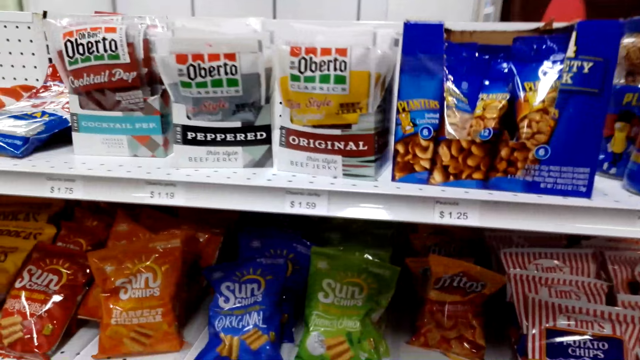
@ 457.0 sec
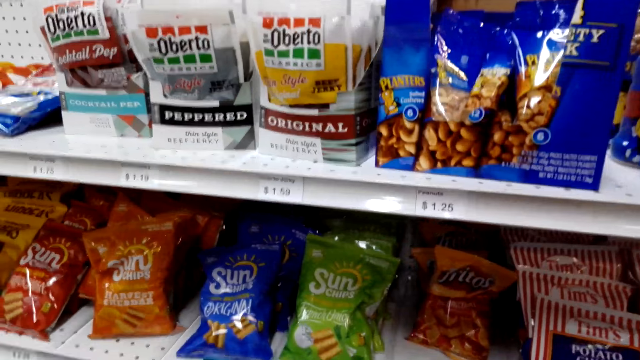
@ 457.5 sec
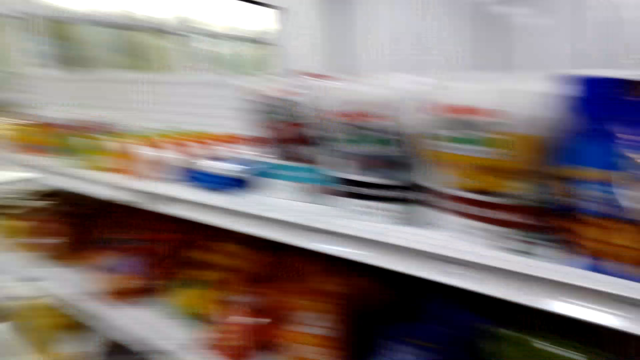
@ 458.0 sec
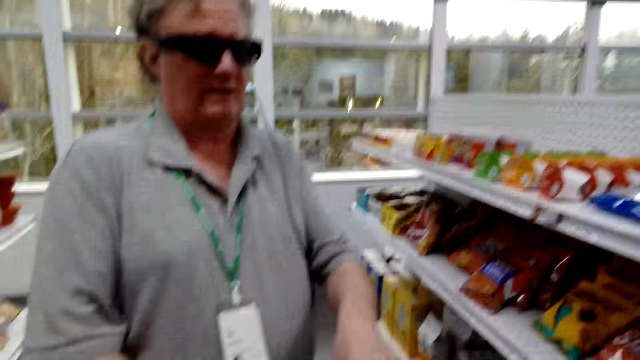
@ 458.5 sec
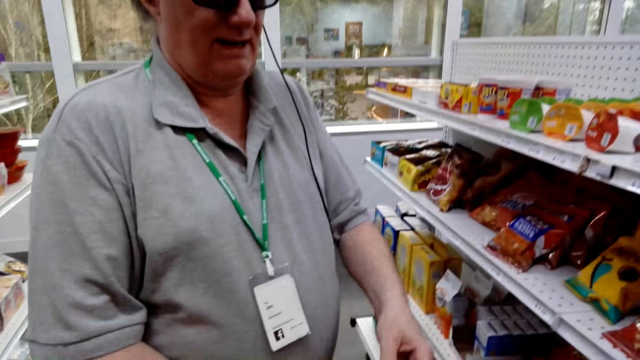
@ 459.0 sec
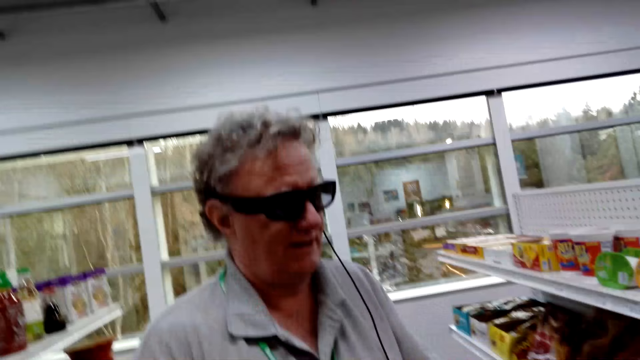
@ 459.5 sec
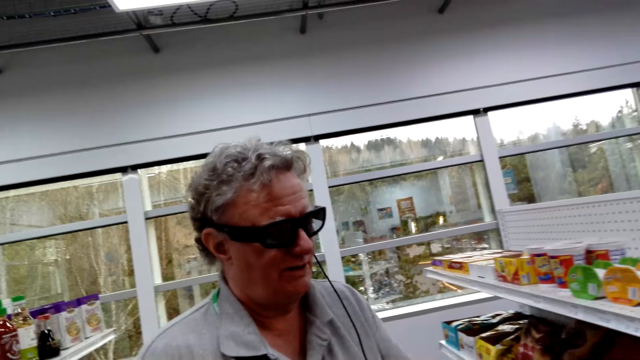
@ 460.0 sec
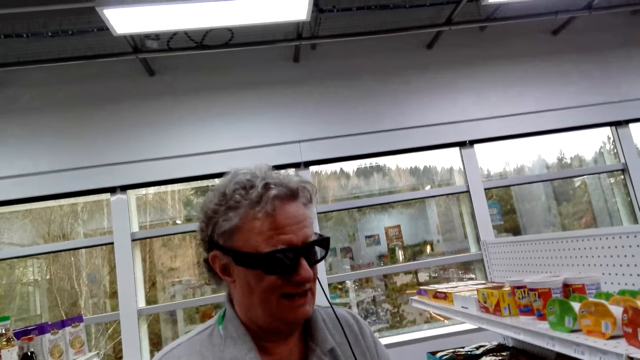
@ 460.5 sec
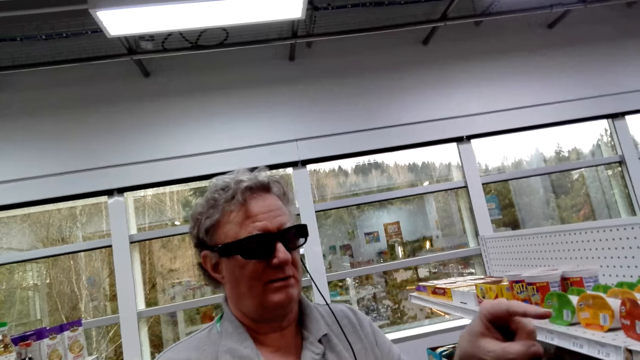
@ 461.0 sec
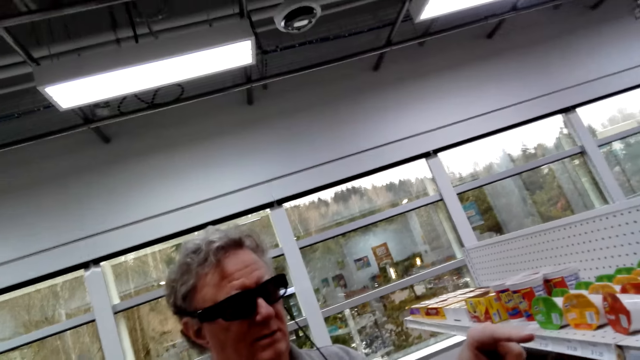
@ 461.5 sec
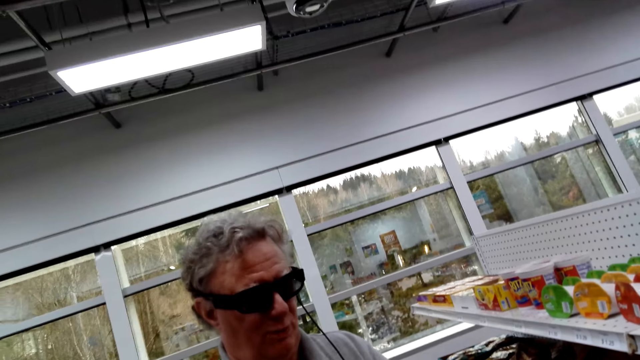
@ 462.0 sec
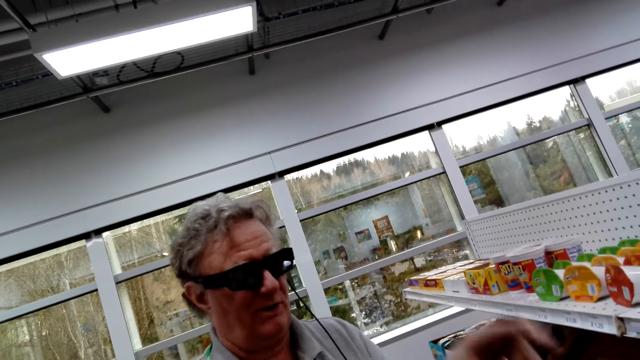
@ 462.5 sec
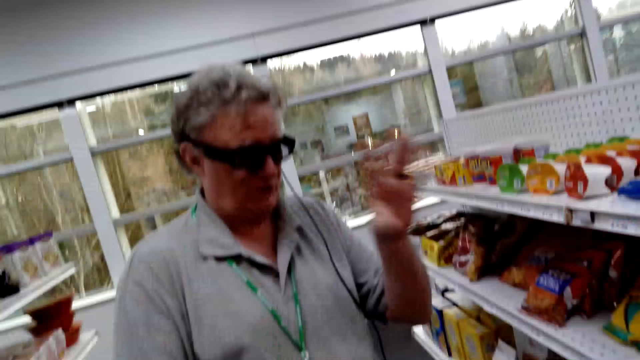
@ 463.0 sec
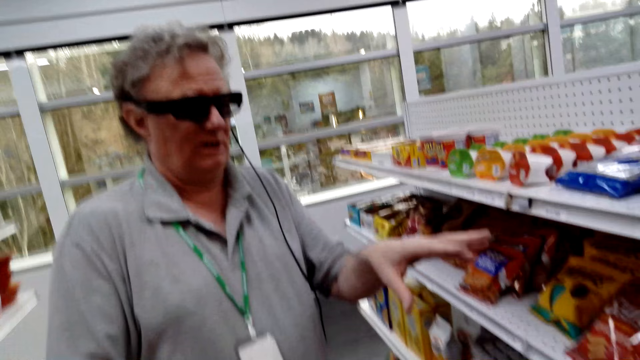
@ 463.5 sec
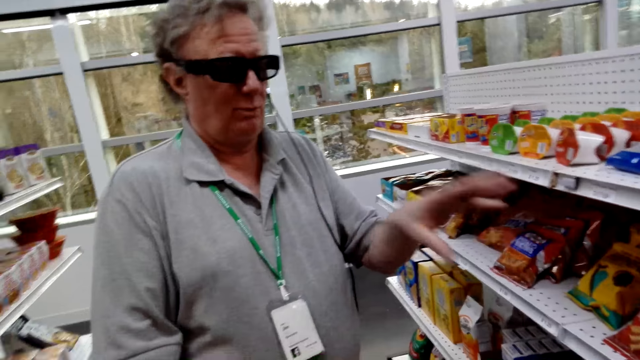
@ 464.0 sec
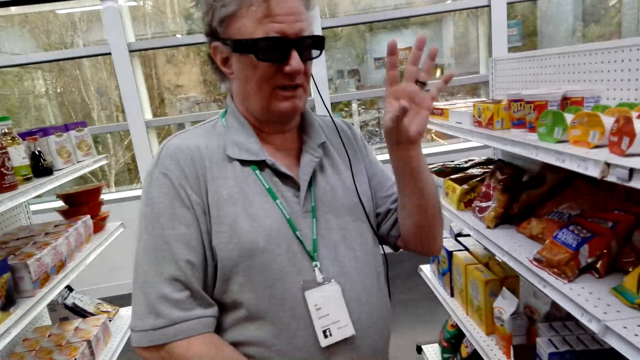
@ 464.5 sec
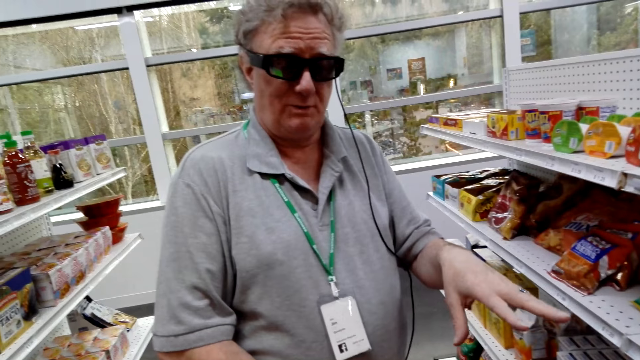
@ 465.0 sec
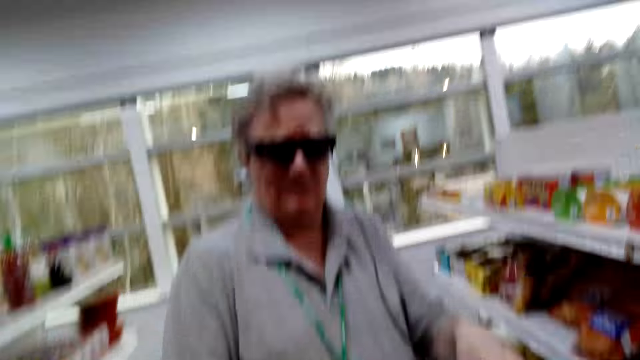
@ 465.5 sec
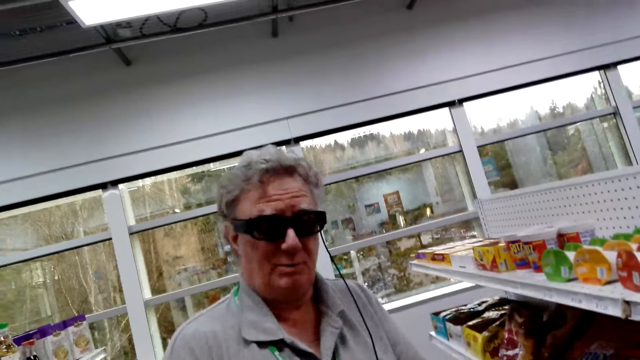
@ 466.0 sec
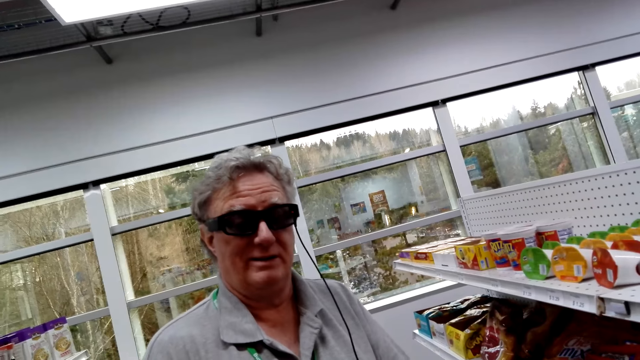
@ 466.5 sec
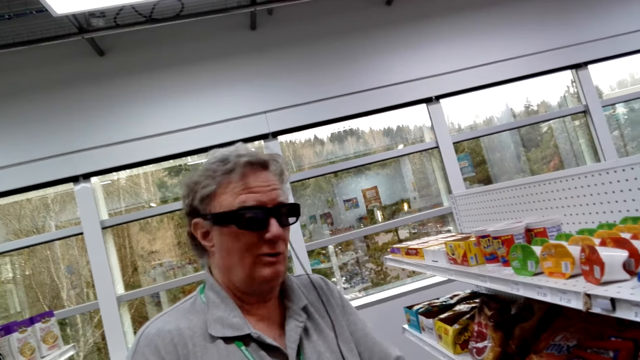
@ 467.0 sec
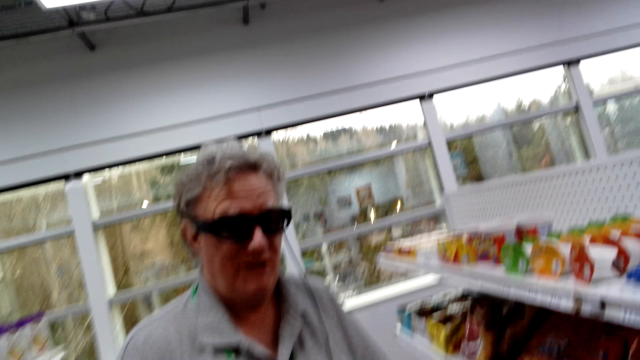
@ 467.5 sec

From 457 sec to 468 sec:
The man stands in the store, demonstrates with his left hand in the store and speaks to the camera wearer.

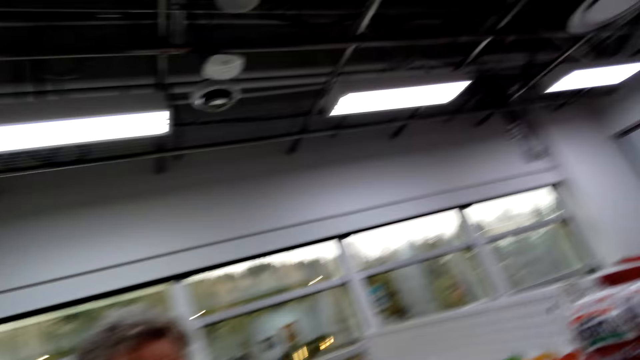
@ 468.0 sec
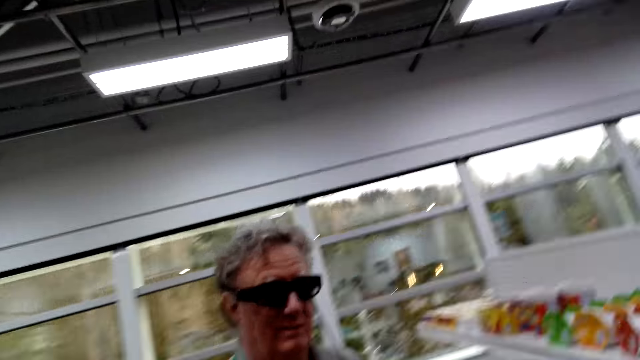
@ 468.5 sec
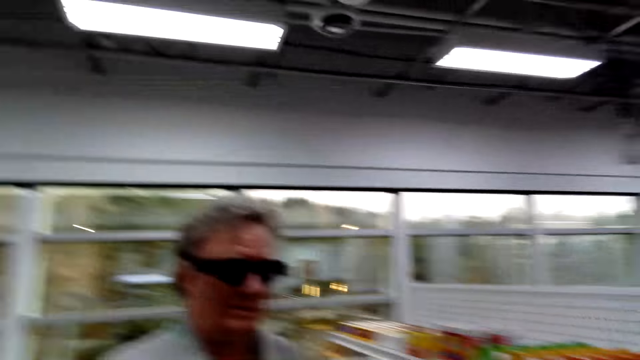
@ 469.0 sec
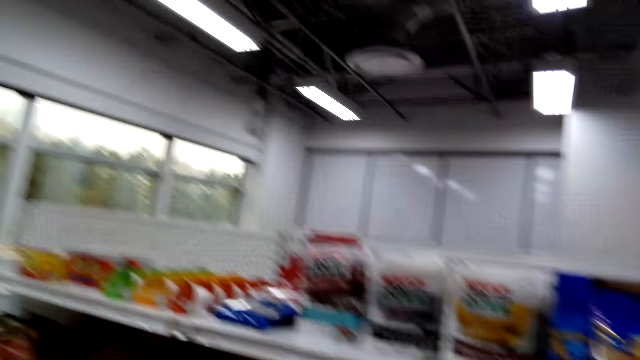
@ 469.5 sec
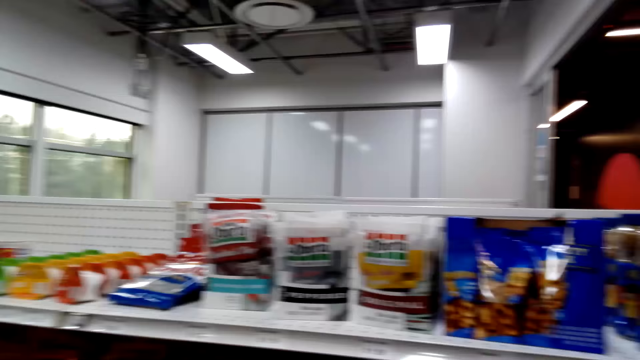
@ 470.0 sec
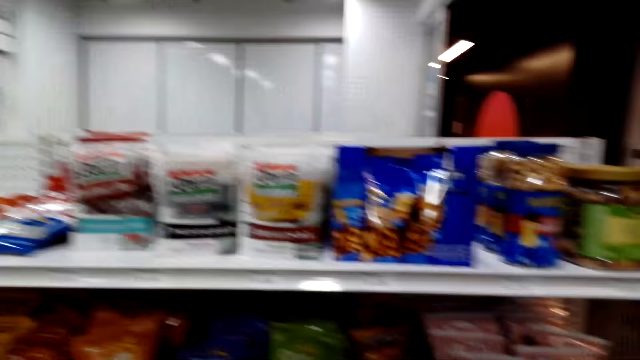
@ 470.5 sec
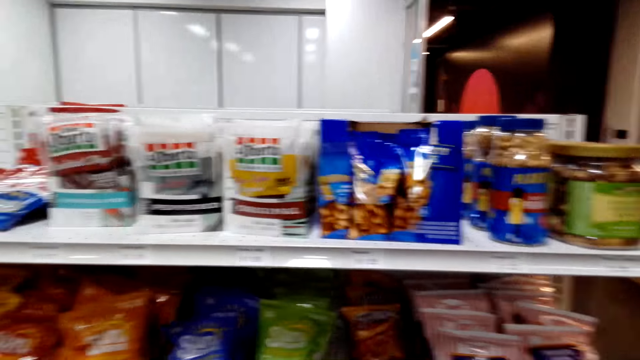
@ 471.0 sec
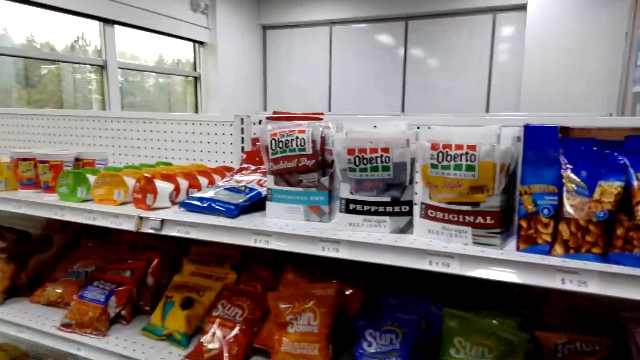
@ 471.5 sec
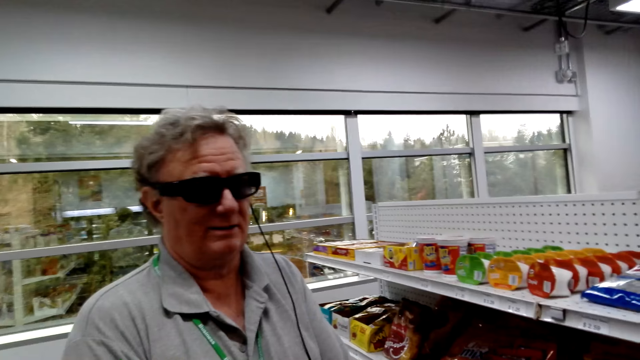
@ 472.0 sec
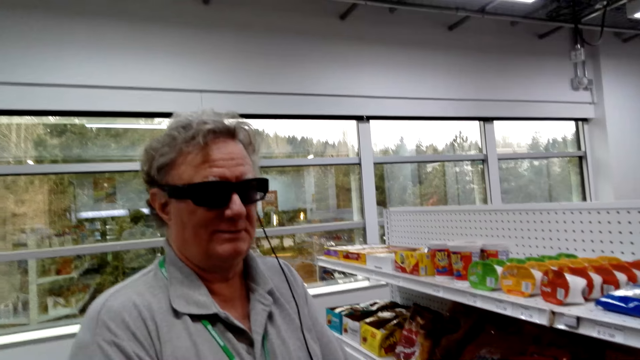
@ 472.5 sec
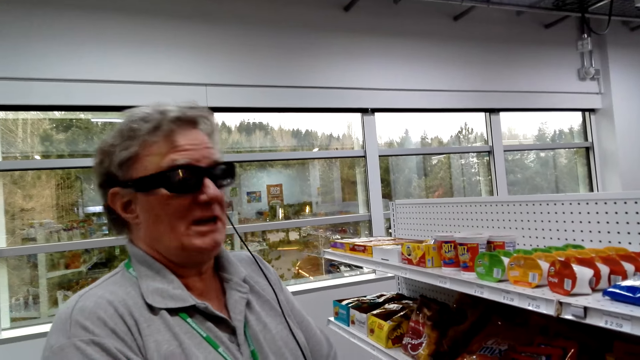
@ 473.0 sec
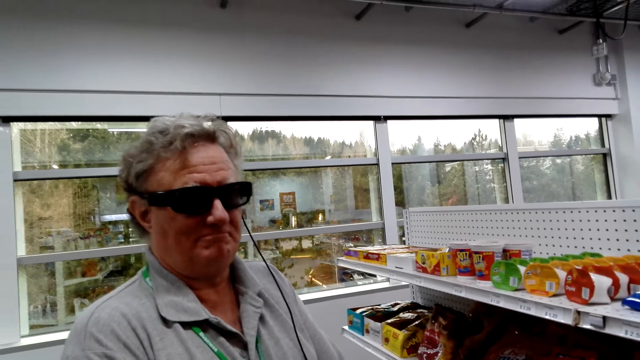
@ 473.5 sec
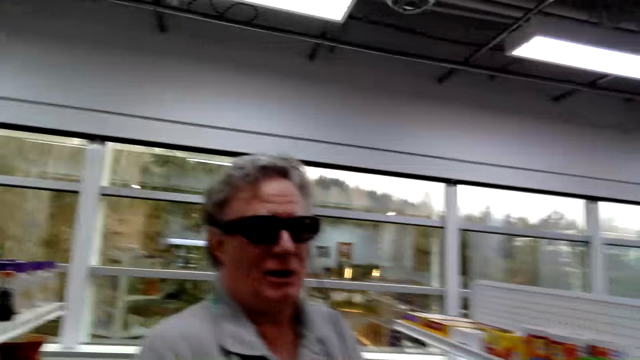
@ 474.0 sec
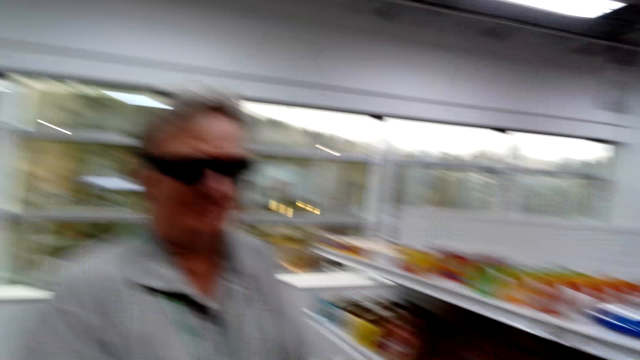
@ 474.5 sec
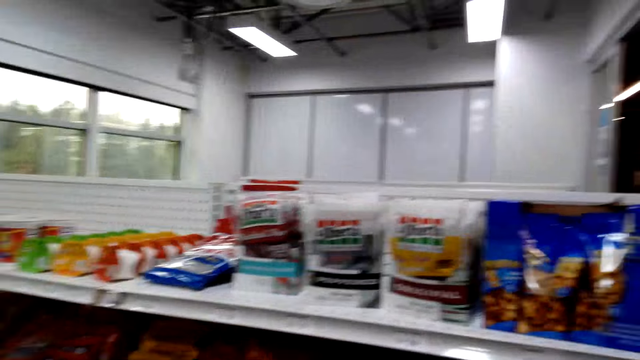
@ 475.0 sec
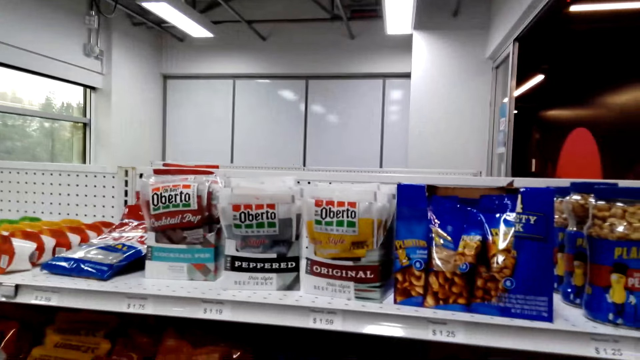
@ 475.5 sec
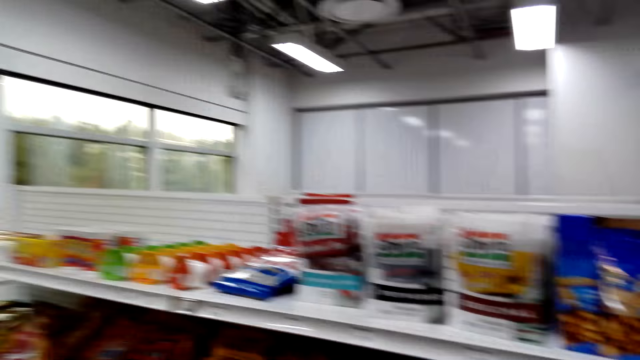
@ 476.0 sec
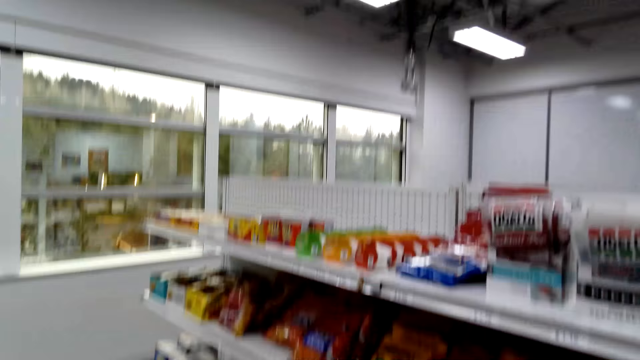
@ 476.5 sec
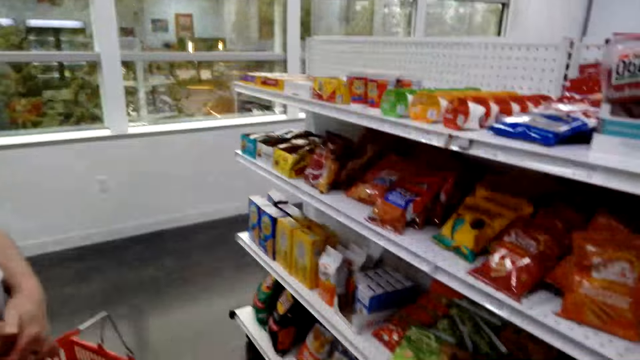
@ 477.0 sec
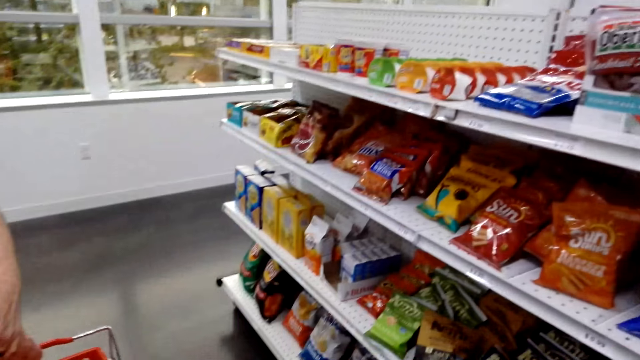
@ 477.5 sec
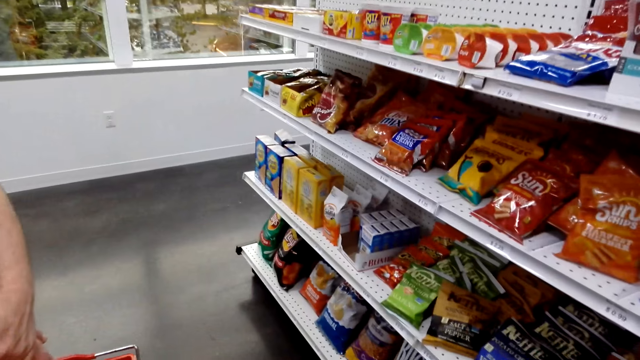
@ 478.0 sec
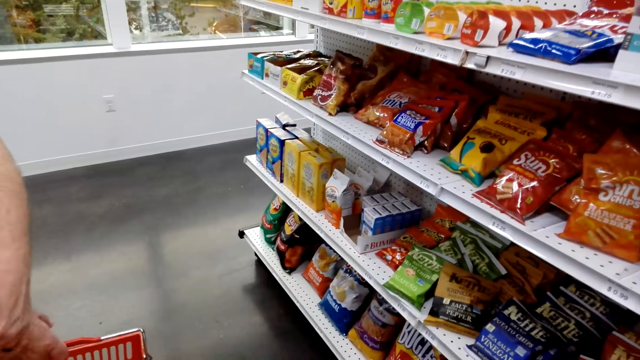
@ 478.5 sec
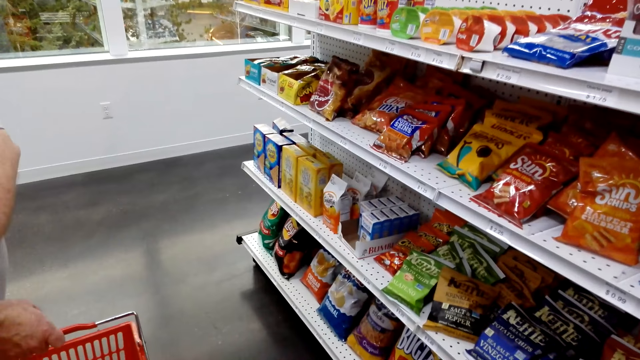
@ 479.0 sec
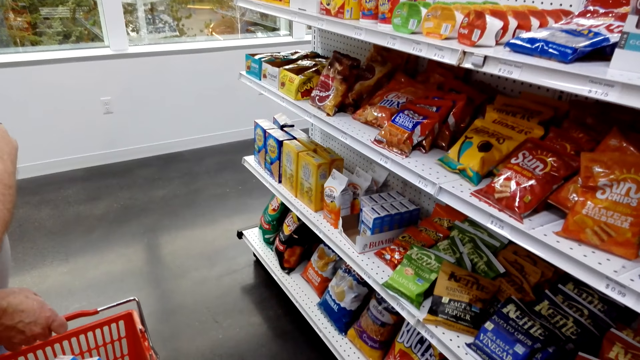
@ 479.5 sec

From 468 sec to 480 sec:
The camera wearer looks around.
